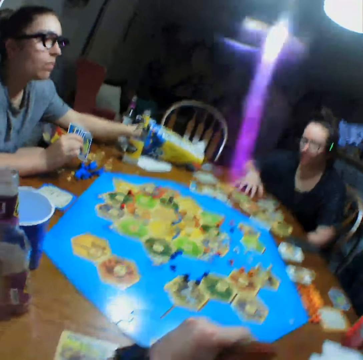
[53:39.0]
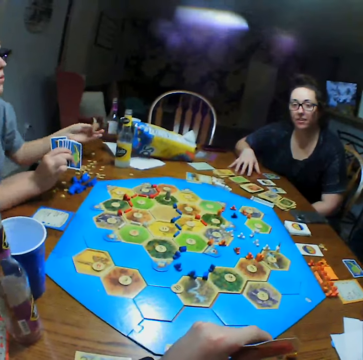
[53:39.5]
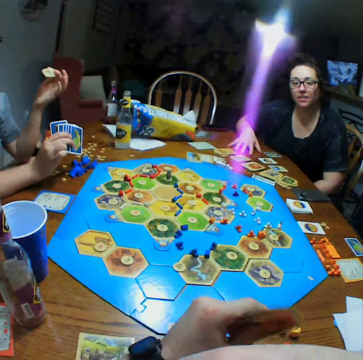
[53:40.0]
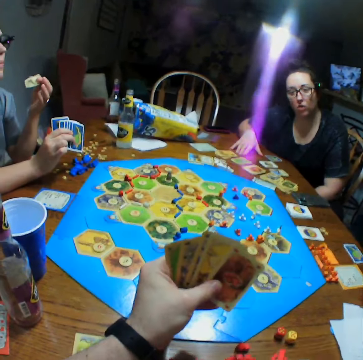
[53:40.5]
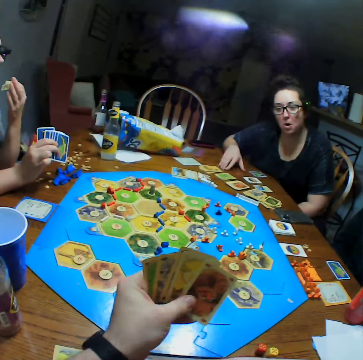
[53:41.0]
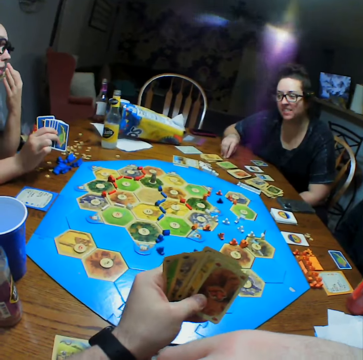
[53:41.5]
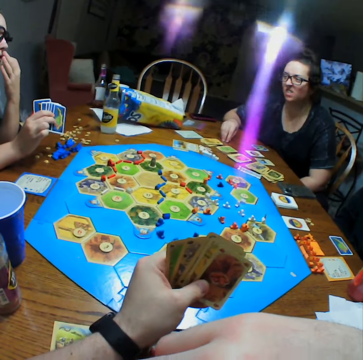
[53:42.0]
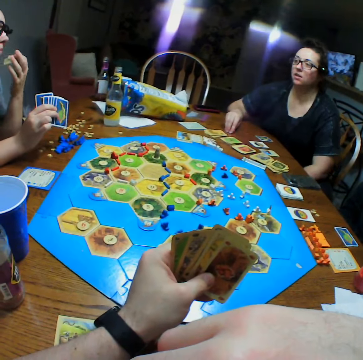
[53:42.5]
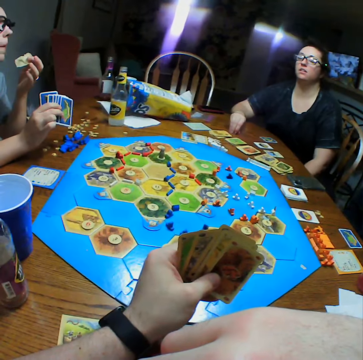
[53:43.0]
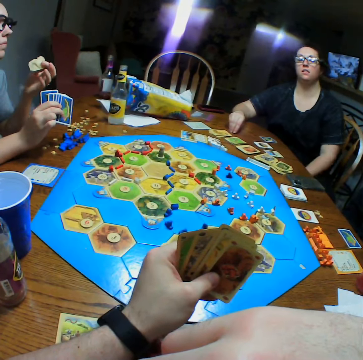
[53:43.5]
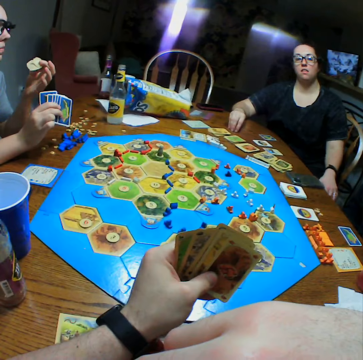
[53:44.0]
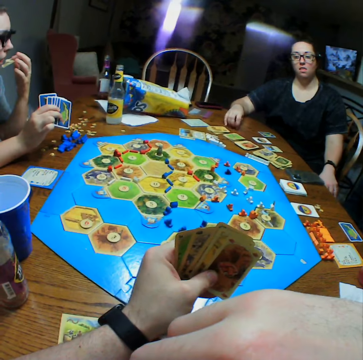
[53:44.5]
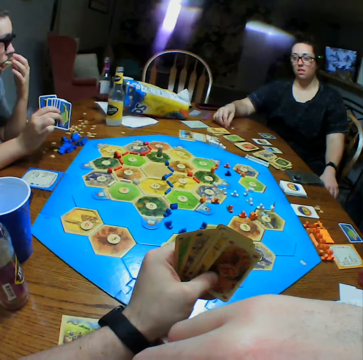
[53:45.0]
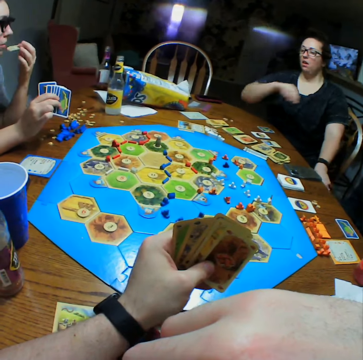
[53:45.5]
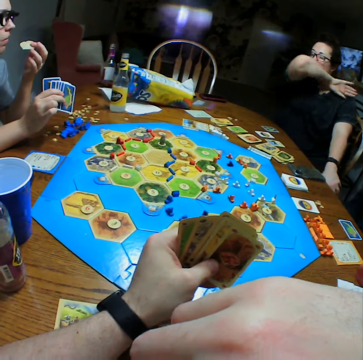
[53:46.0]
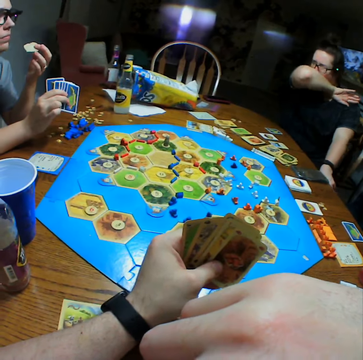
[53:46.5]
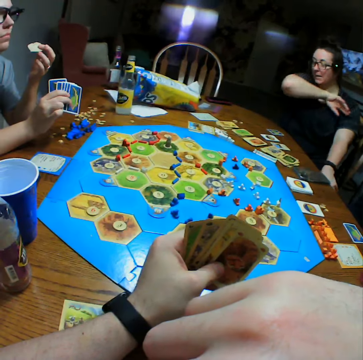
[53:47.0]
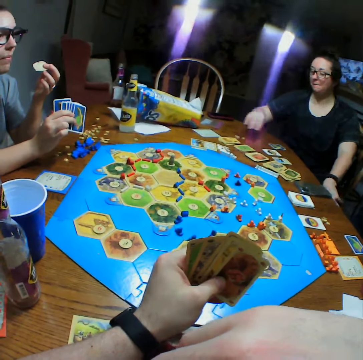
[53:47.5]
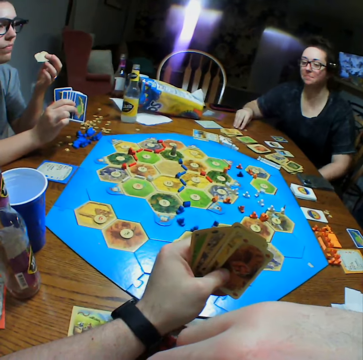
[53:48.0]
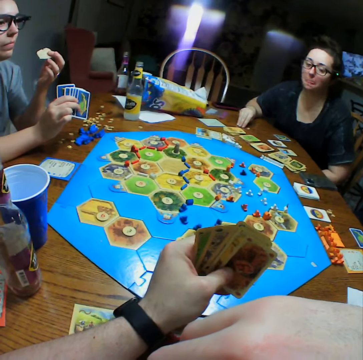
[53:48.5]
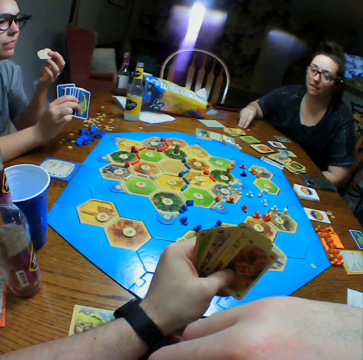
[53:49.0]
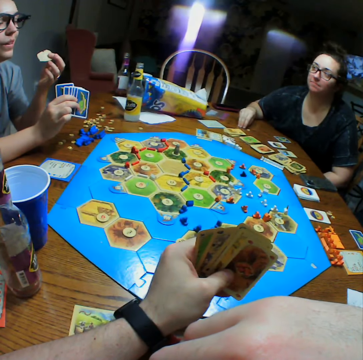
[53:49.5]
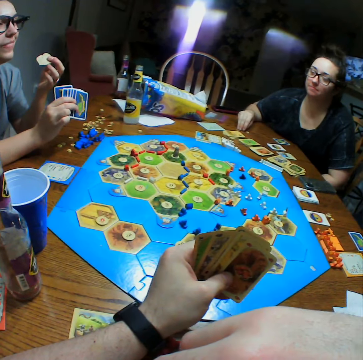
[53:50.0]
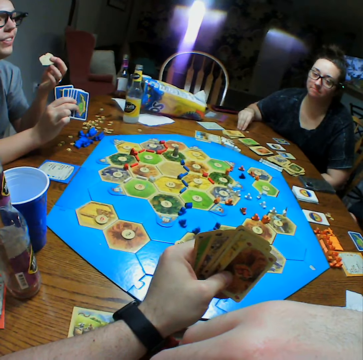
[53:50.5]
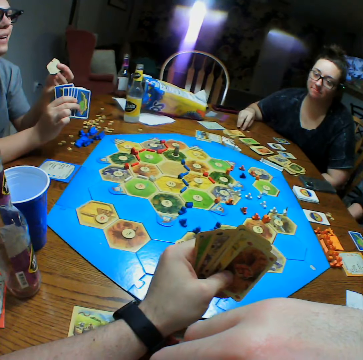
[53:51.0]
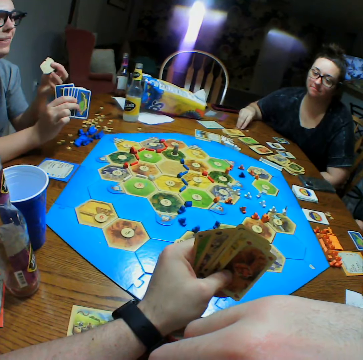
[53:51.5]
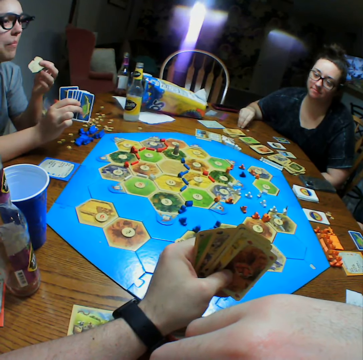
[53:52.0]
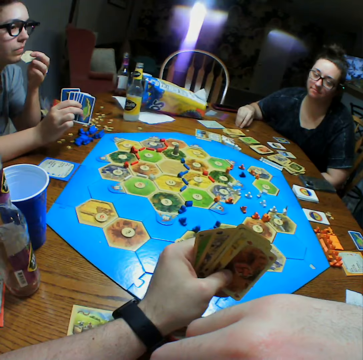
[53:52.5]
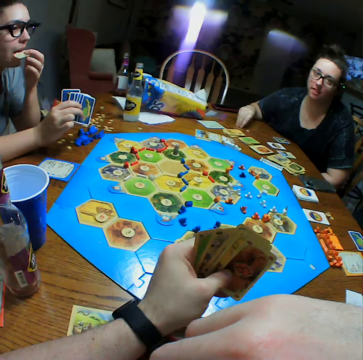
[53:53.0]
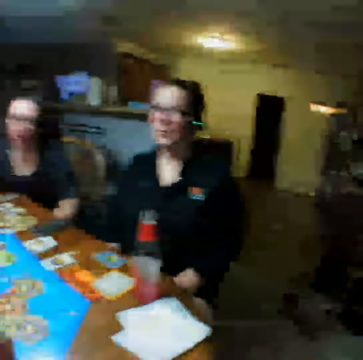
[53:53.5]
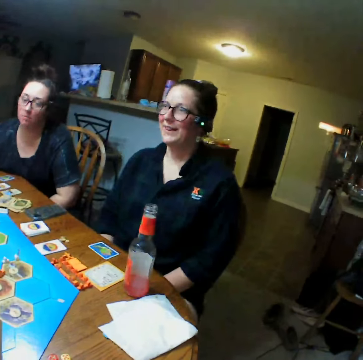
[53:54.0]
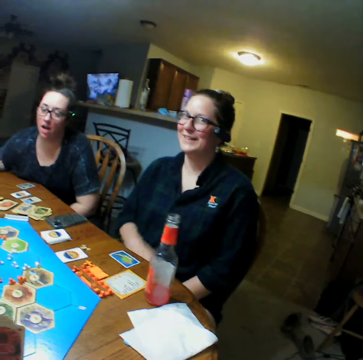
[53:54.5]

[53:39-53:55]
The camera wearer talks. A woman sneezes. Another woman talks. A third woman talks.

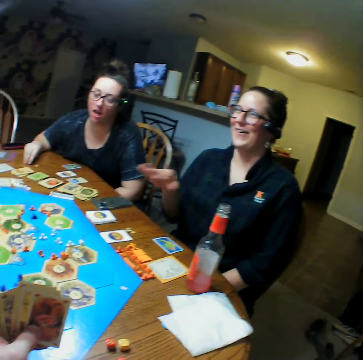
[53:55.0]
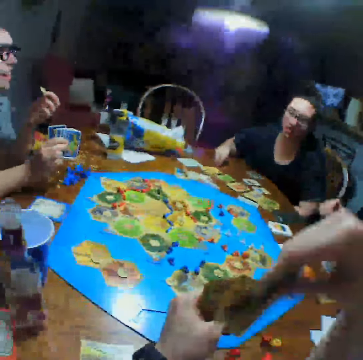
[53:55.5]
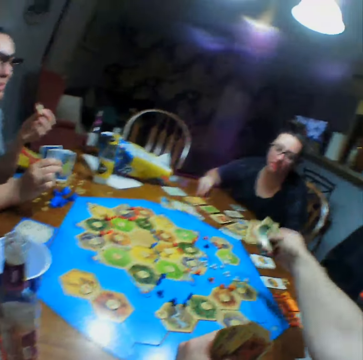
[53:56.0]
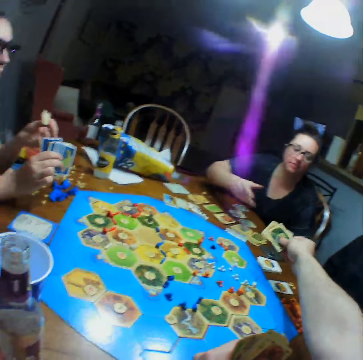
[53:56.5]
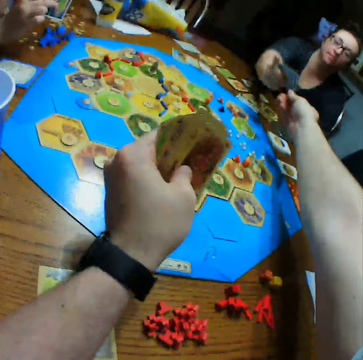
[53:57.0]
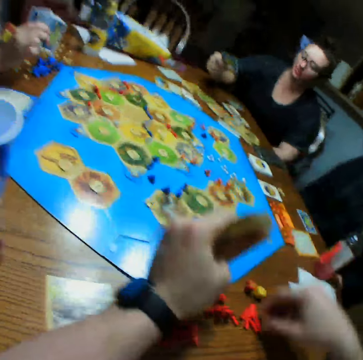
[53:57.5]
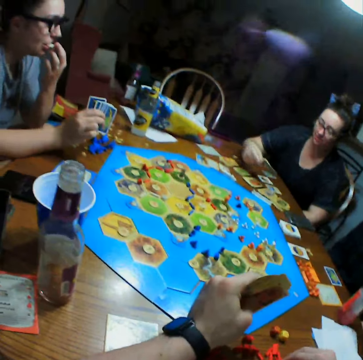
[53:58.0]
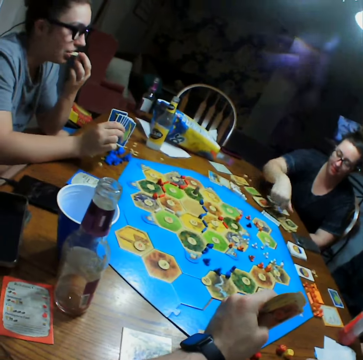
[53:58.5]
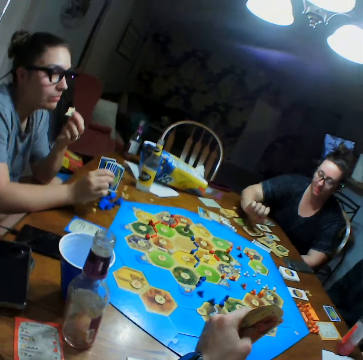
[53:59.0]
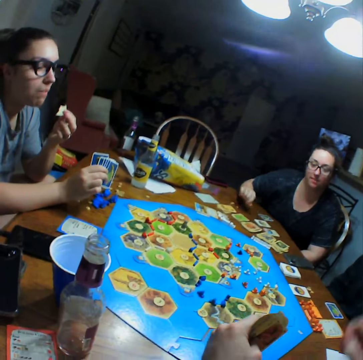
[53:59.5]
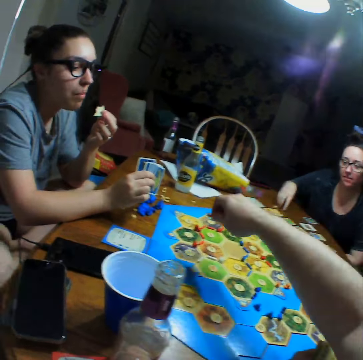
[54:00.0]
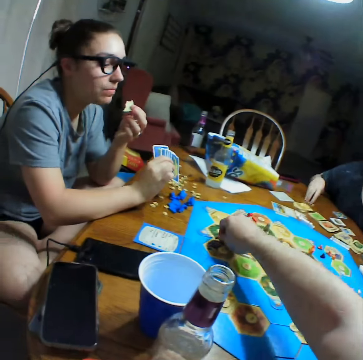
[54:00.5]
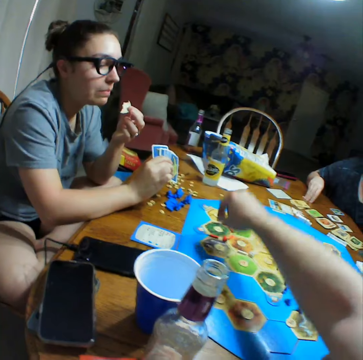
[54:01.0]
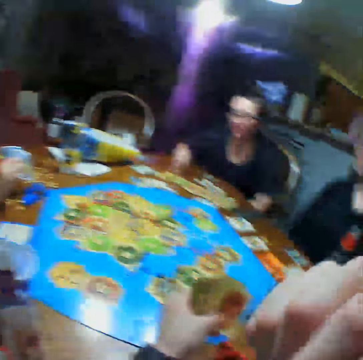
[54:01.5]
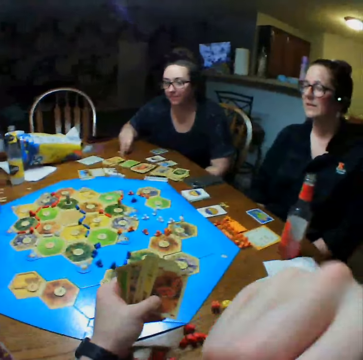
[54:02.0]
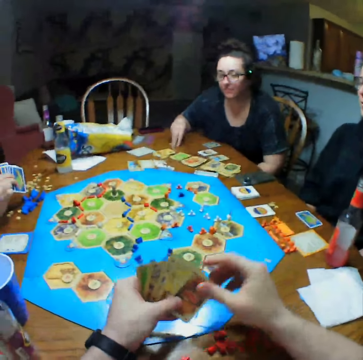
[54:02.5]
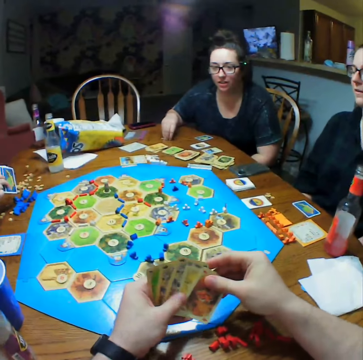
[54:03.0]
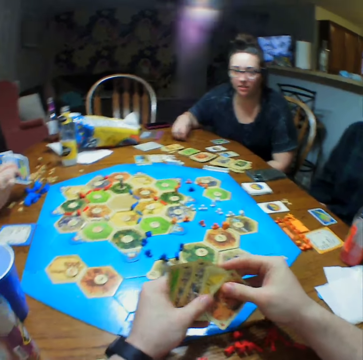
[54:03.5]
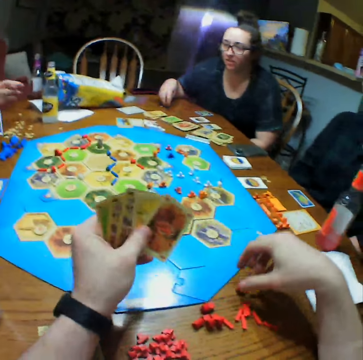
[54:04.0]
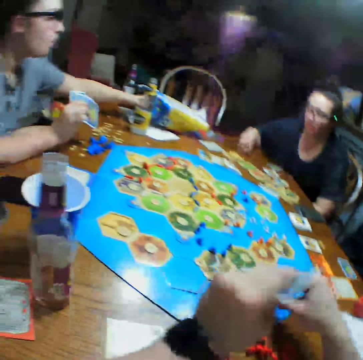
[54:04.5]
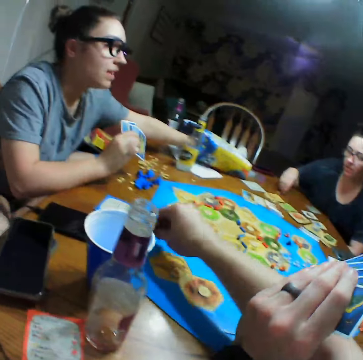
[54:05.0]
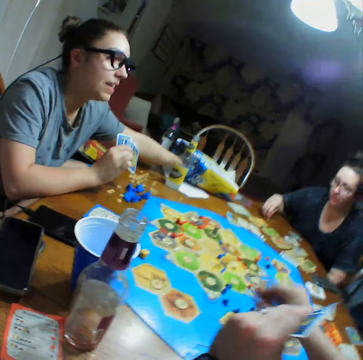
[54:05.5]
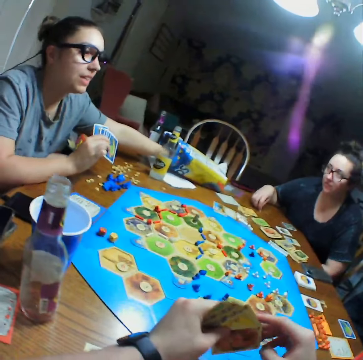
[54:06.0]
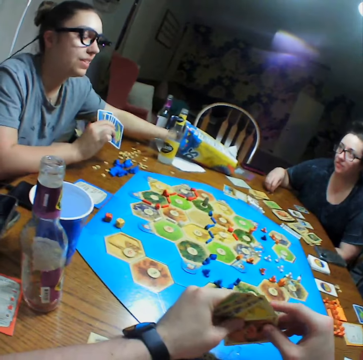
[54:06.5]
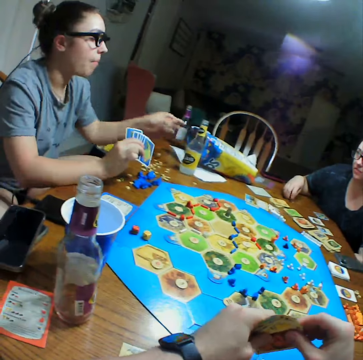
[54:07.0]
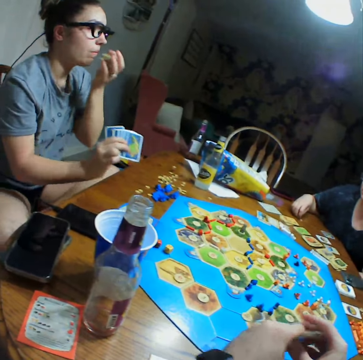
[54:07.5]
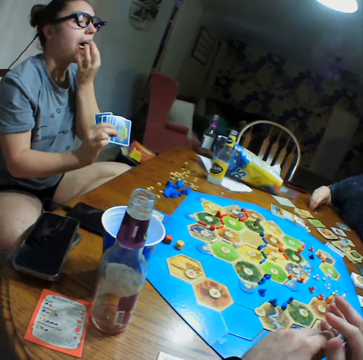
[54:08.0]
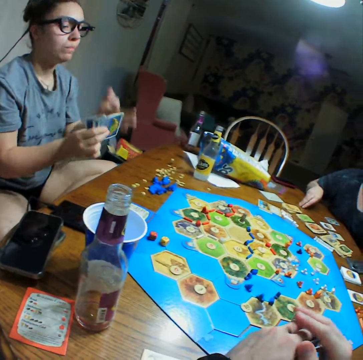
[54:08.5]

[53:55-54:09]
The camera wearer gives cards to a woman. The woman arranges cards on the table. The camera wearer puts a piece on the board. They pick a piece. They put the dice on the table. They put a piece on the board.

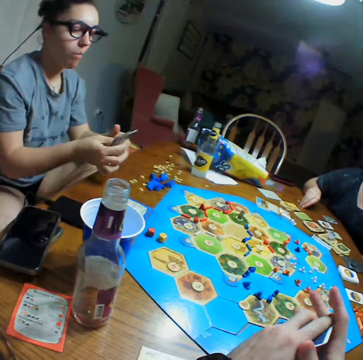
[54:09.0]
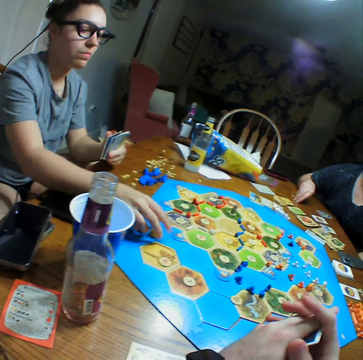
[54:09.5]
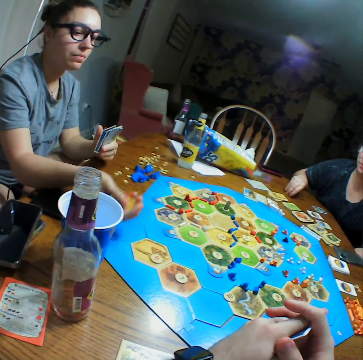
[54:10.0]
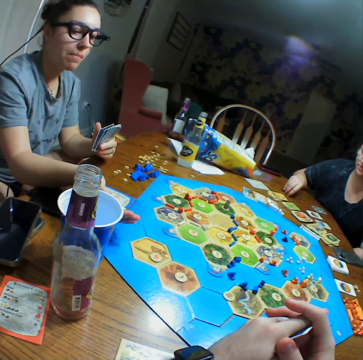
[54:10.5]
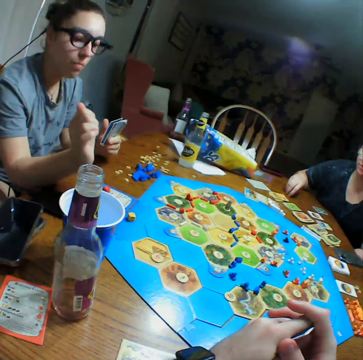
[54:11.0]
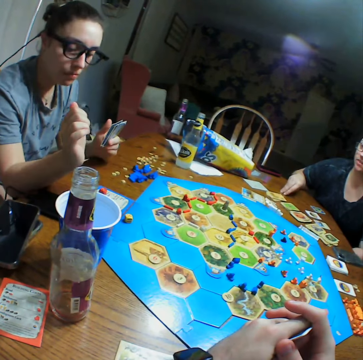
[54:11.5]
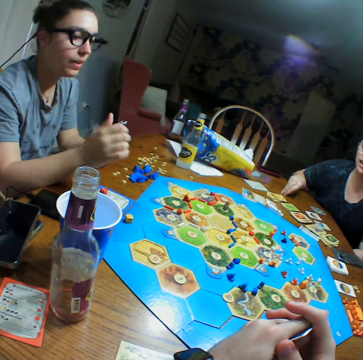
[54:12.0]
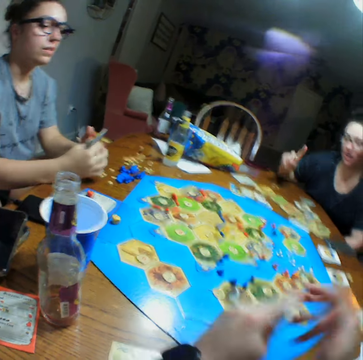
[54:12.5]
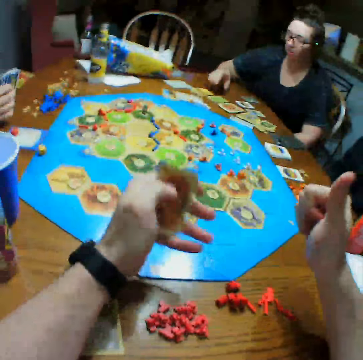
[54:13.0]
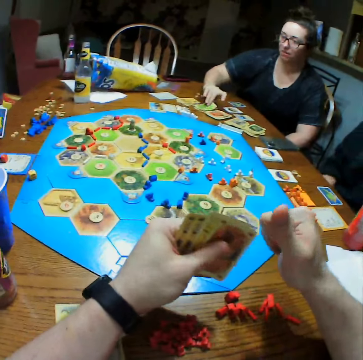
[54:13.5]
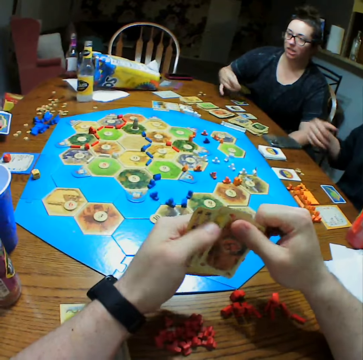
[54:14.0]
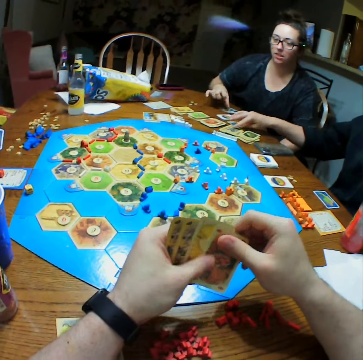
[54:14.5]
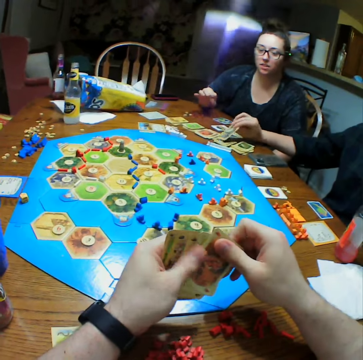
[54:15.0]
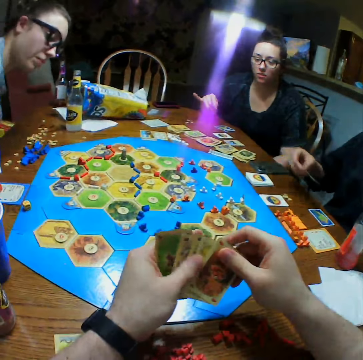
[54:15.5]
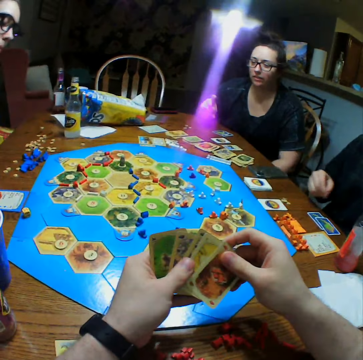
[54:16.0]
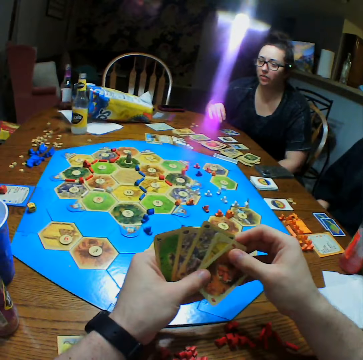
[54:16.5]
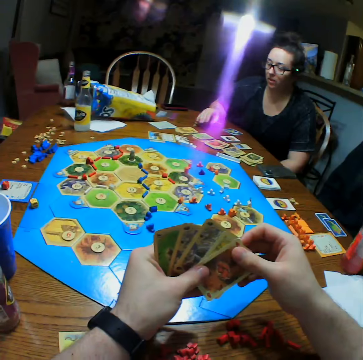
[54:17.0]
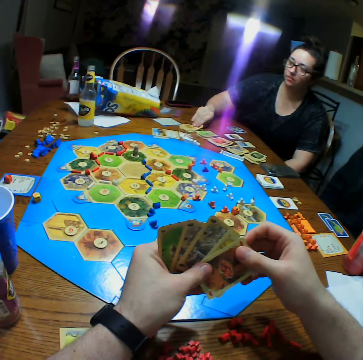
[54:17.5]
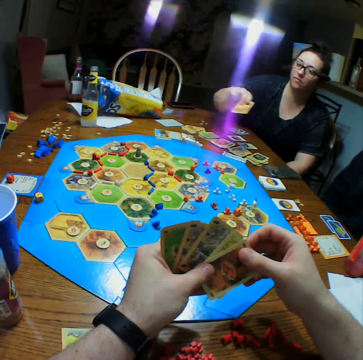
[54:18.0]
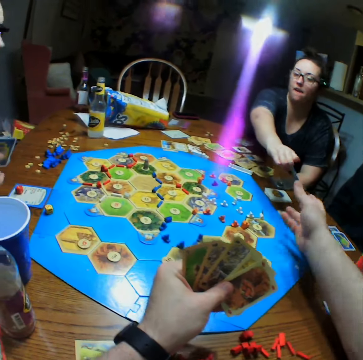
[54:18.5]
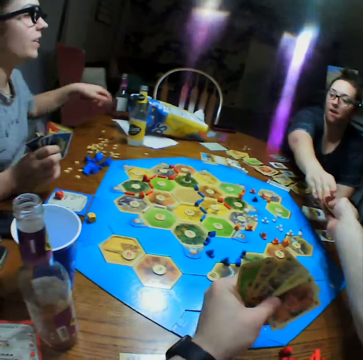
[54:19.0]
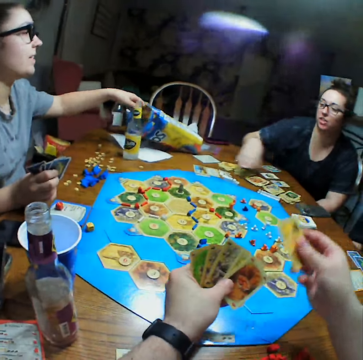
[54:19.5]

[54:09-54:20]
A woman picks the board game pieces. The woman throws pieces on the board. Another woman picks a card and places the card on the table. The camera wearer looks at the cards in his hands. A third woman gives the camera wearer the cards. He picks a card from the third woman.
